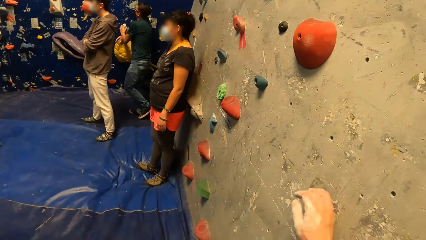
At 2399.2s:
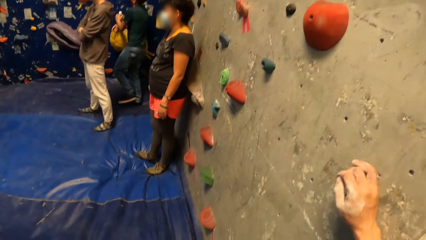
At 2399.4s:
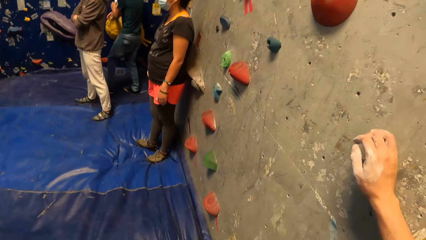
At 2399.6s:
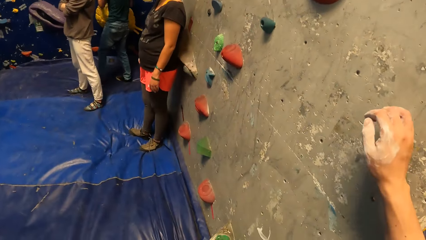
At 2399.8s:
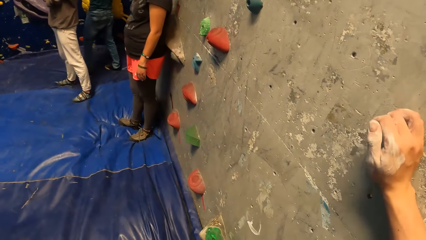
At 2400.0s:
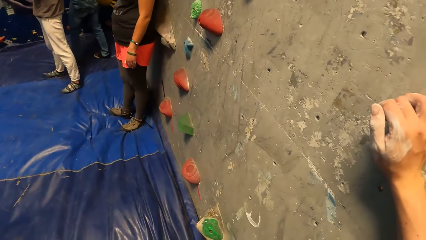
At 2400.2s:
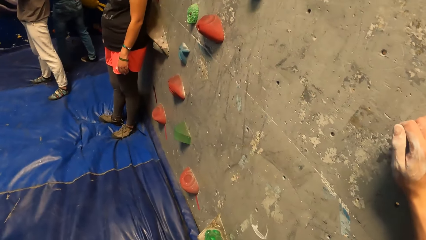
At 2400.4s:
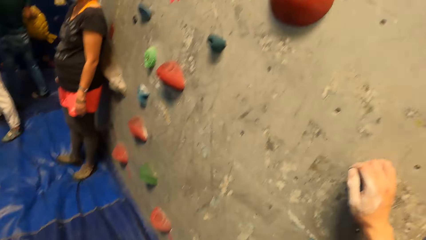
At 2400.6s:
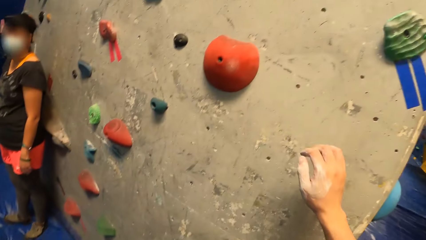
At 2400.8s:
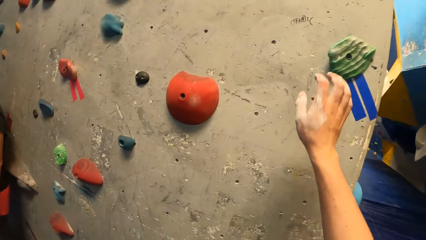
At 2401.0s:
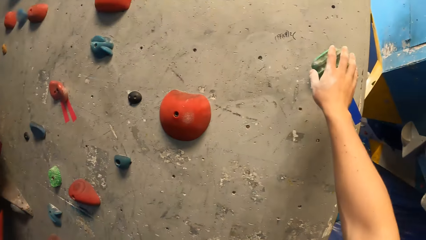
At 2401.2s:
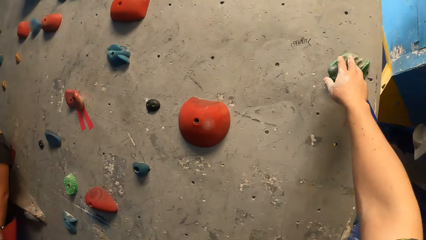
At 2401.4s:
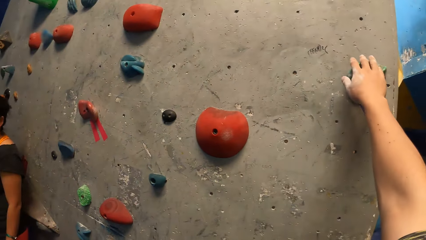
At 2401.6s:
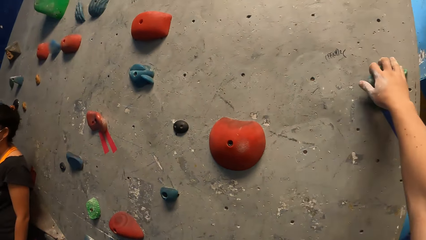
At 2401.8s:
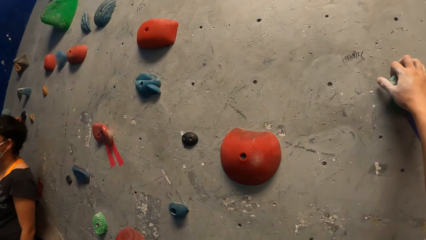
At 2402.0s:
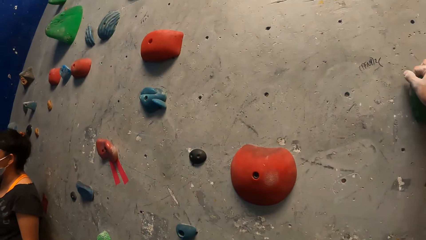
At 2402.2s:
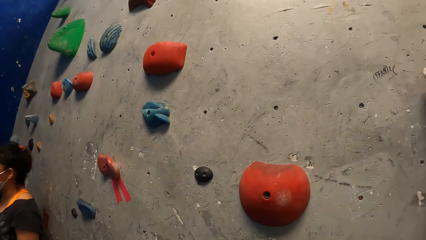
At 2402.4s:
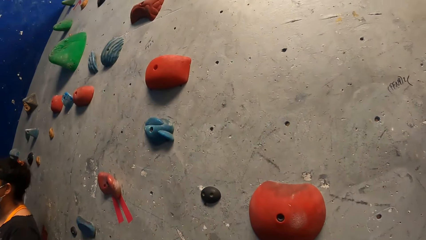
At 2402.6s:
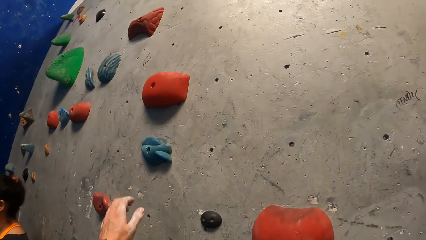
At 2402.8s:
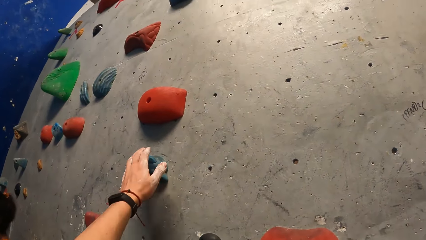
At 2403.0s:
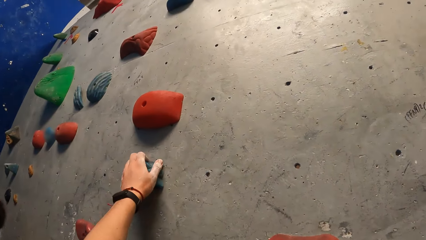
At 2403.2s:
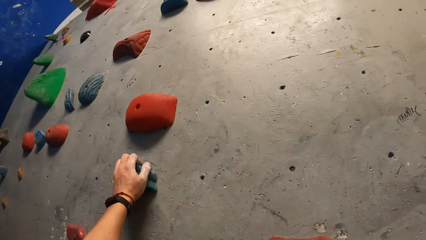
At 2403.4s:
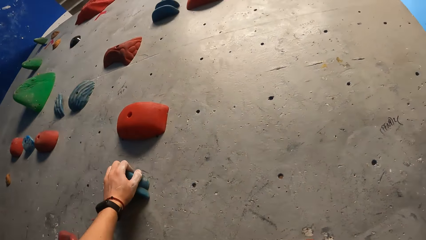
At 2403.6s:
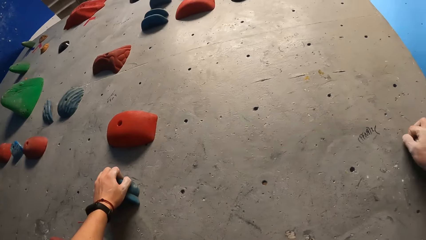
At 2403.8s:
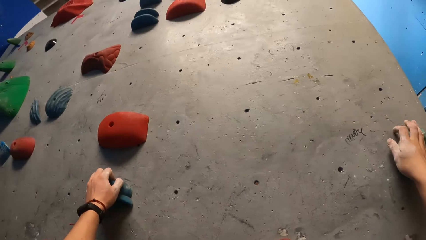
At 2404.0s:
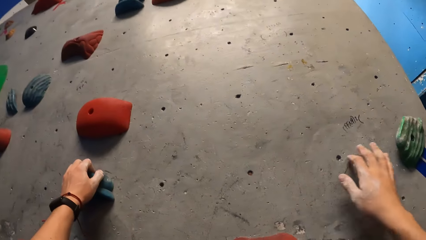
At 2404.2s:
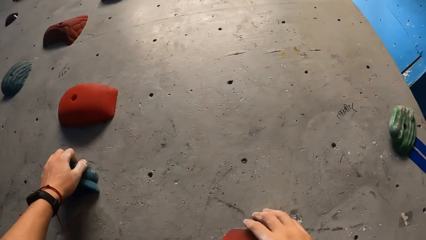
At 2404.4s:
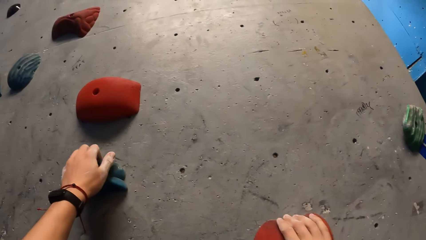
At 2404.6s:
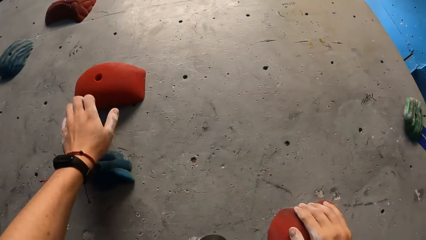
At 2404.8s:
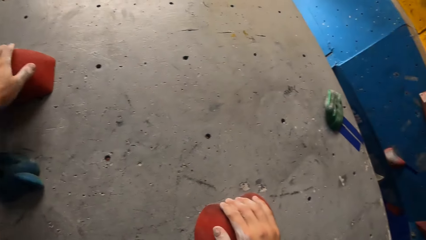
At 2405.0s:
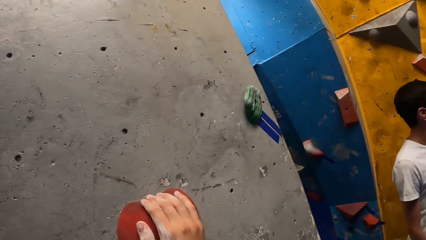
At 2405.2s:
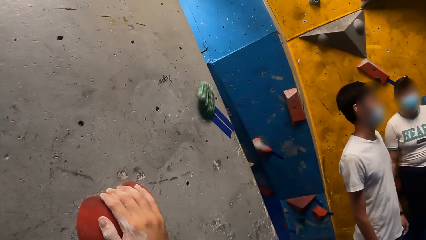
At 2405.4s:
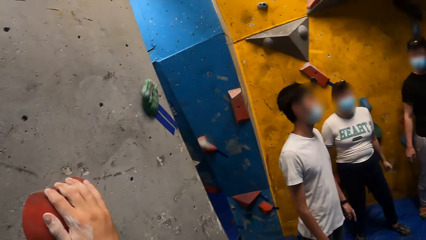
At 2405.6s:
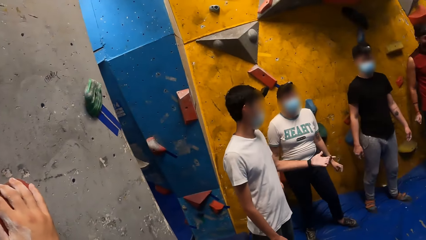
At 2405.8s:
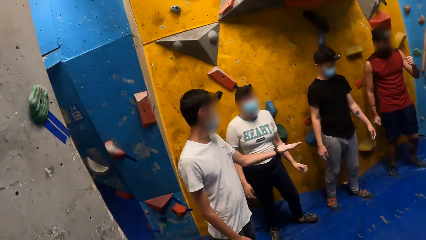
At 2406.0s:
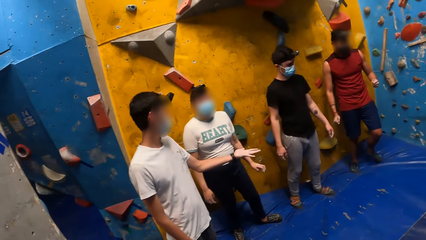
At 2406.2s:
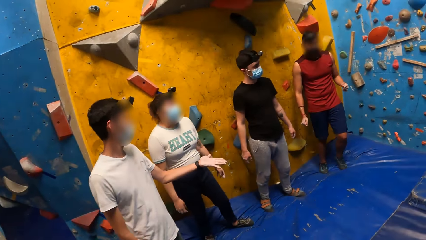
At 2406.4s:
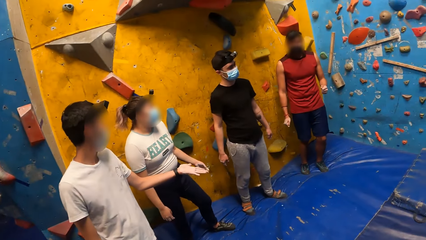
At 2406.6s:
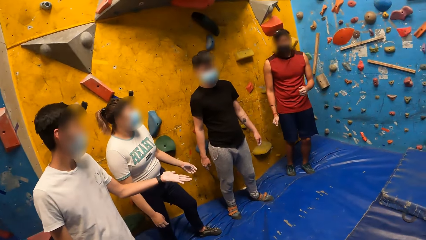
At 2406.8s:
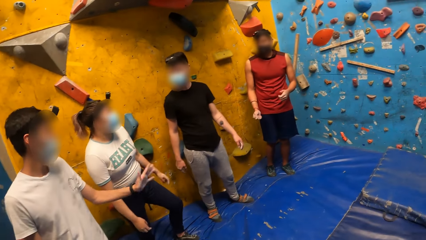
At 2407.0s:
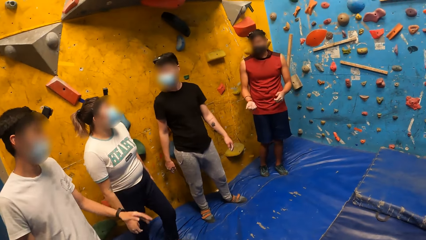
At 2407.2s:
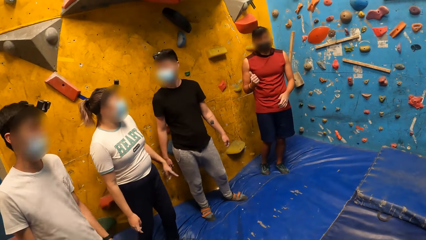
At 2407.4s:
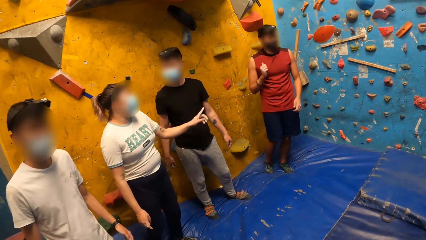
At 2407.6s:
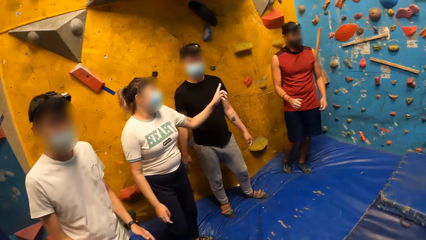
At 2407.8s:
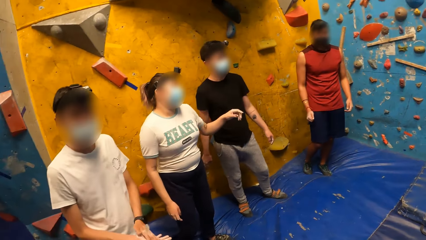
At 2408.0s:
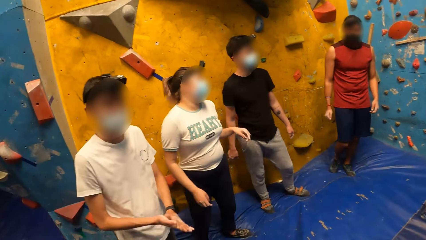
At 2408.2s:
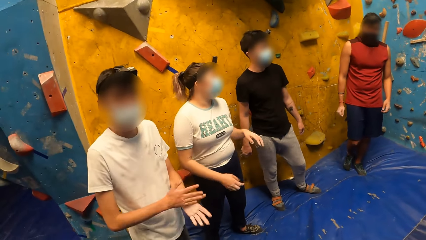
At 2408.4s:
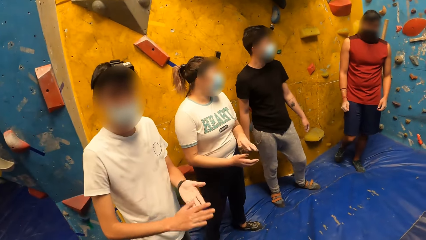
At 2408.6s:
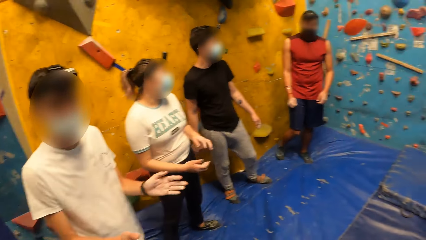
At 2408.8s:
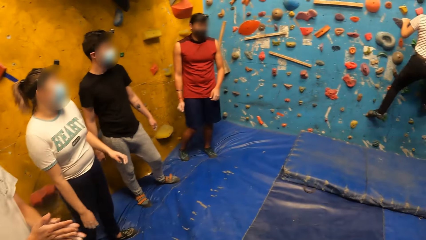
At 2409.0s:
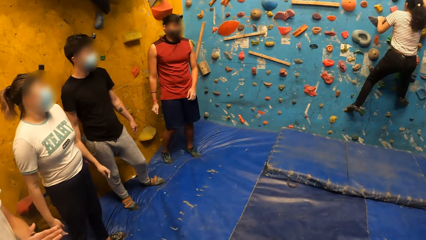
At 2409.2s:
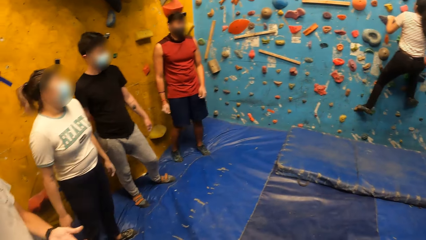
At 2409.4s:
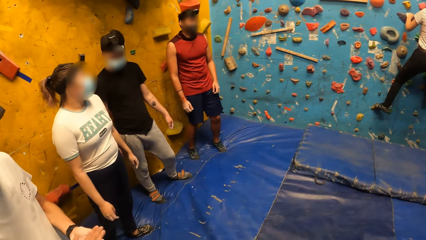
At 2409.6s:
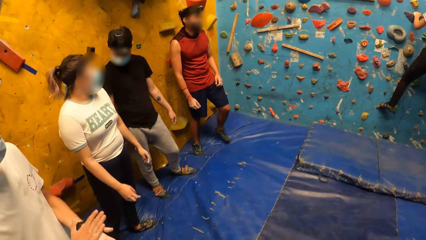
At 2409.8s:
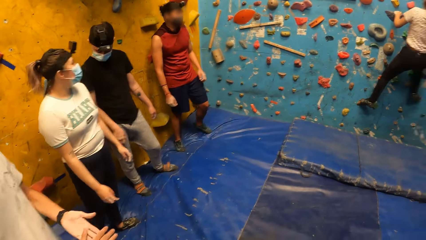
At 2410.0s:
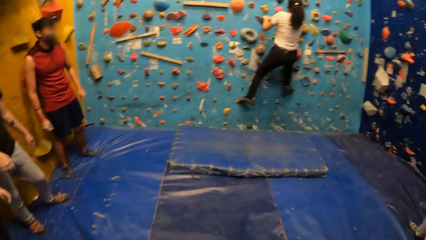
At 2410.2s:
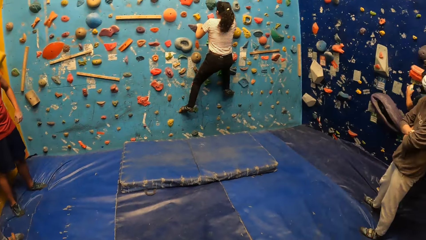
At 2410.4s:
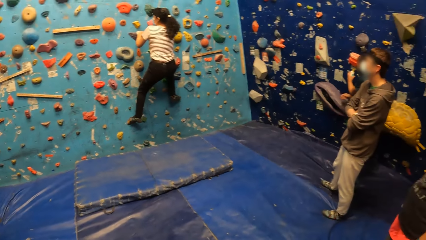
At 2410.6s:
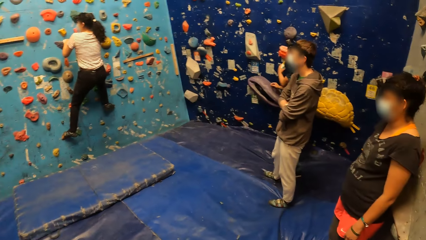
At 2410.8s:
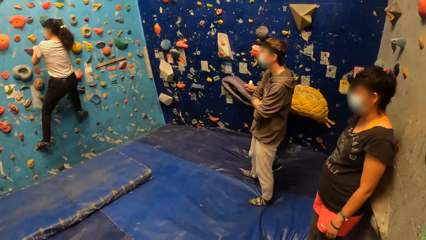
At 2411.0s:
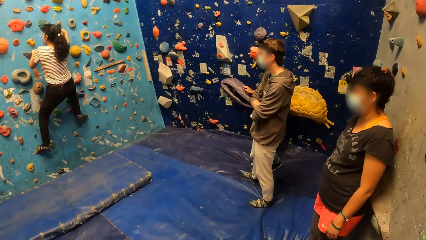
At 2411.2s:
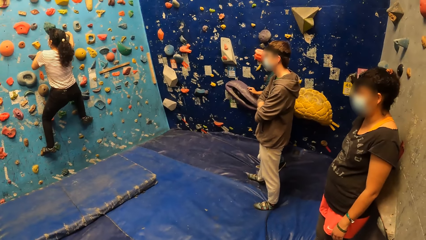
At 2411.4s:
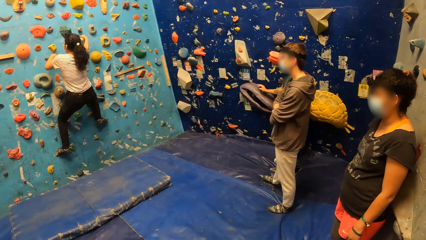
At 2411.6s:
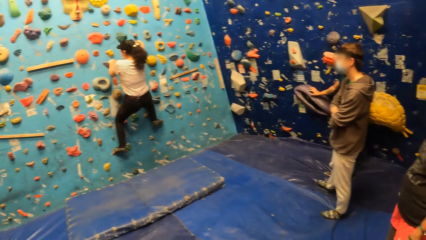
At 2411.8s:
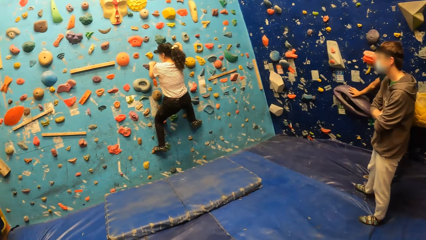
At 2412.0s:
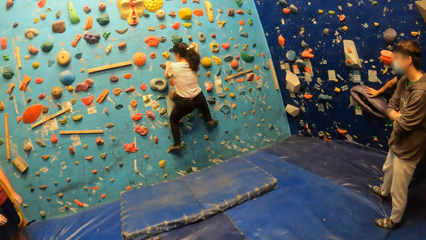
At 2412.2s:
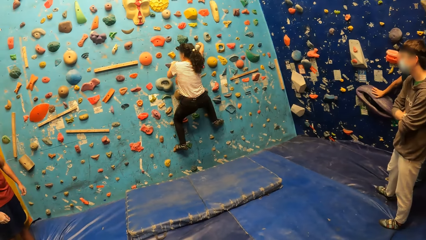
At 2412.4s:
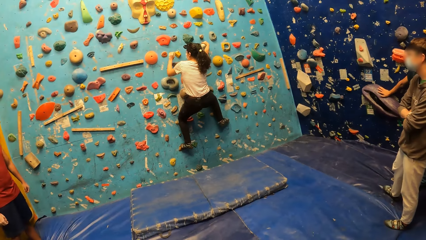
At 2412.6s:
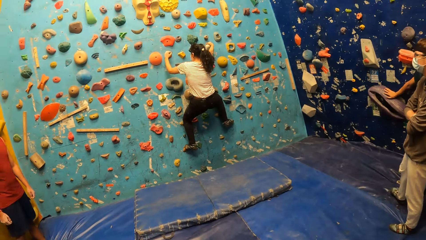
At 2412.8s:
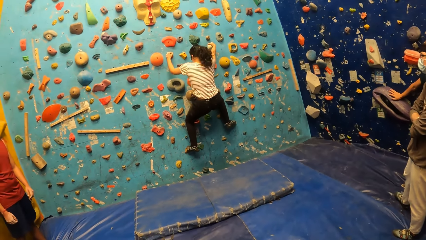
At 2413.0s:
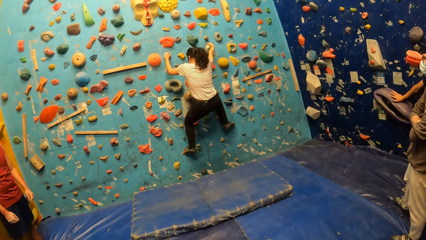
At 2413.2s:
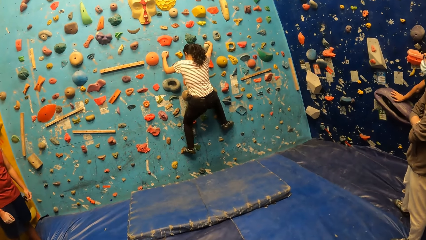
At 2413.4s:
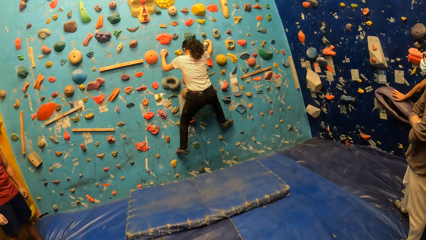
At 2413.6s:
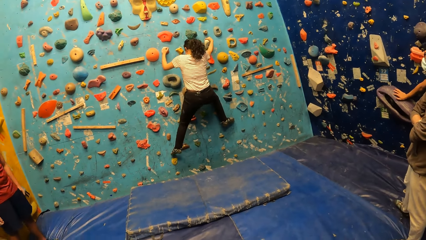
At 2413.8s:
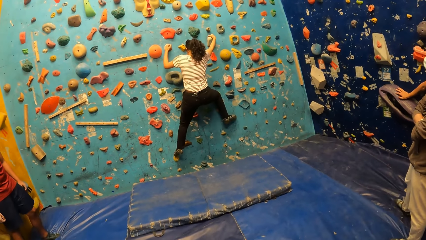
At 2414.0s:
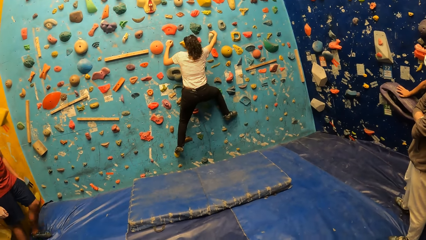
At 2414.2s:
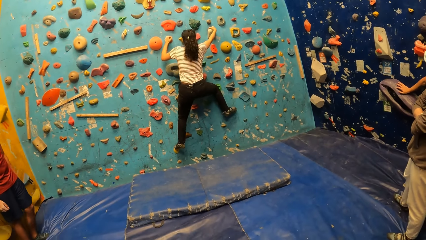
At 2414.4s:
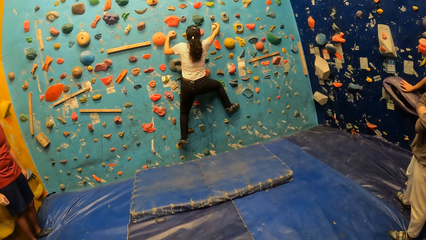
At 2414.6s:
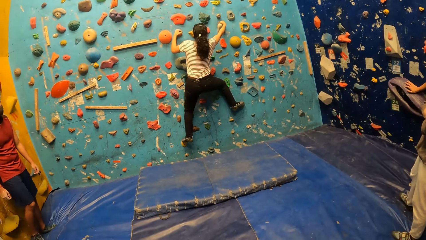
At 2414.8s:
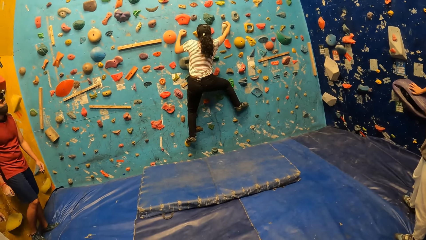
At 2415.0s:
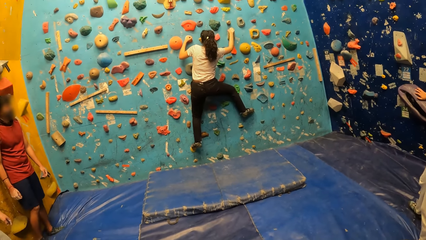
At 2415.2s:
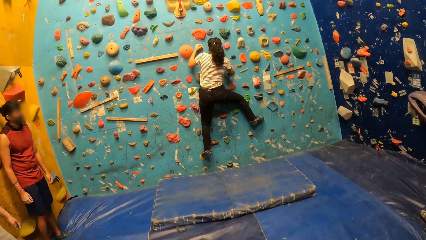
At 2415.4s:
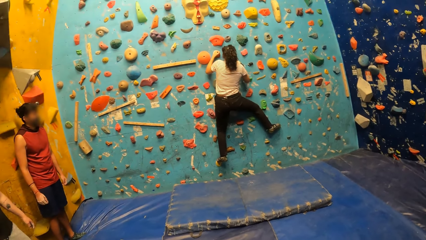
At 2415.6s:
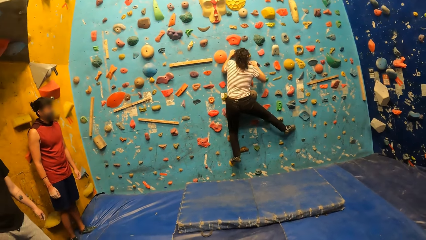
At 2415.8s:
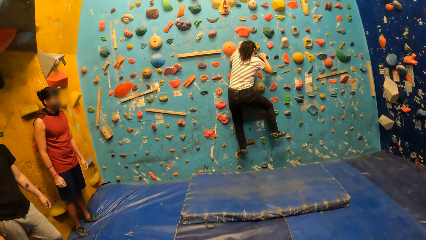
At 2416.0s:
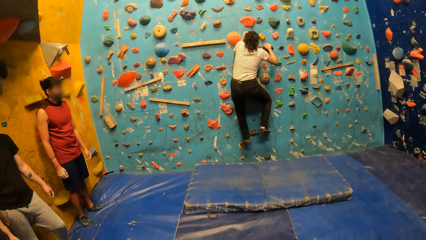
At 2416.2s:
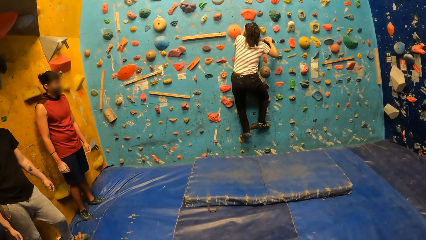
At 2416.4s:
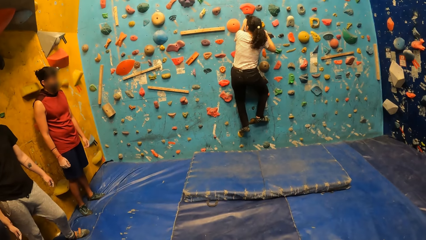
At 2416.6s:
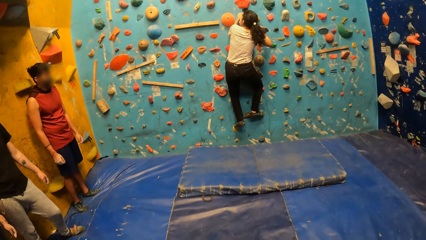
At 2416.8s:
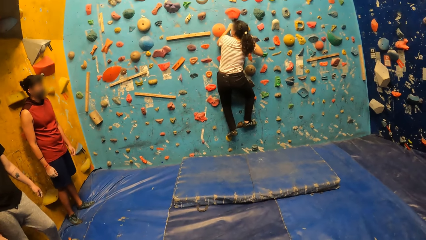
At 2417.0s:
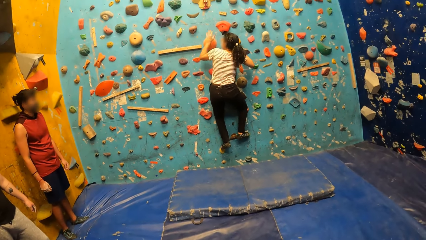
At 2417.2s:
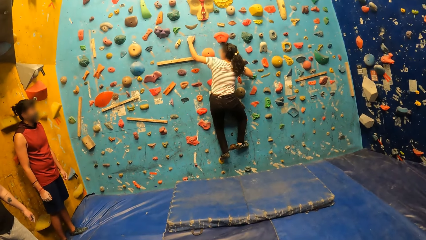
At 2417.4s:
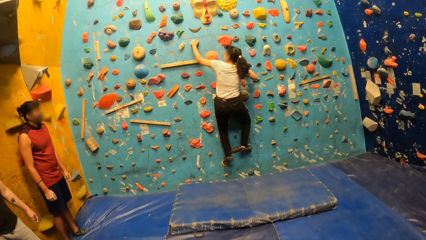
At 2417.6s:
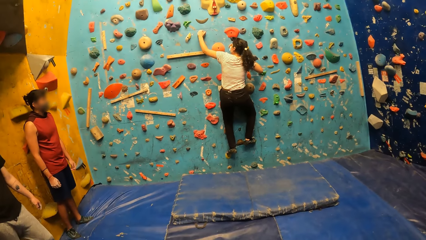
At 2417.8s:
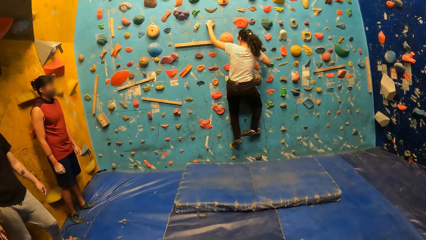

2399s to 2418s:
The camera wearer touches the bouldering wall with his right hand. He holds a rock with his right hand. He holds a rock with his left hand. He touches the bouldering wall with his left hand. He looks around. He watches a woman climb the bouldering wall.
